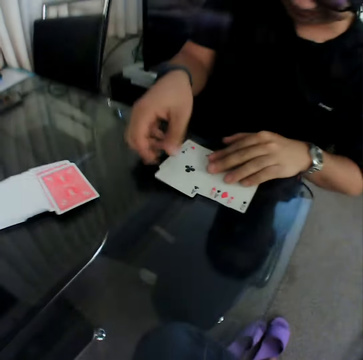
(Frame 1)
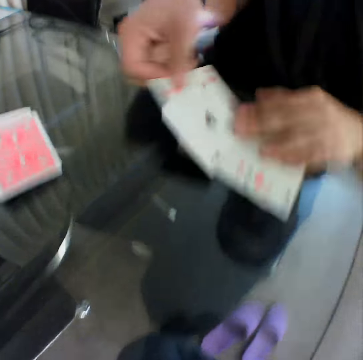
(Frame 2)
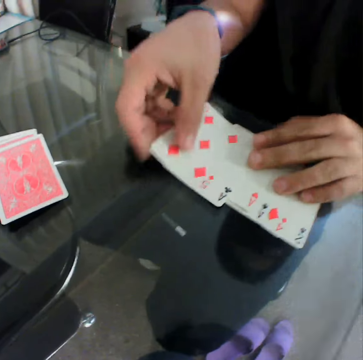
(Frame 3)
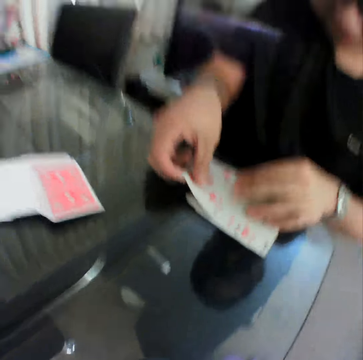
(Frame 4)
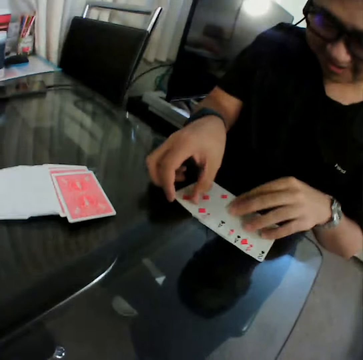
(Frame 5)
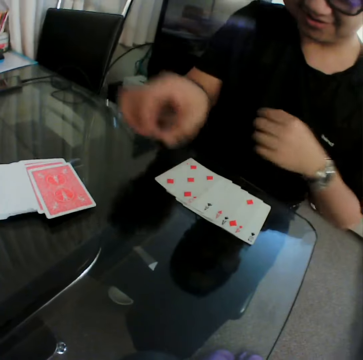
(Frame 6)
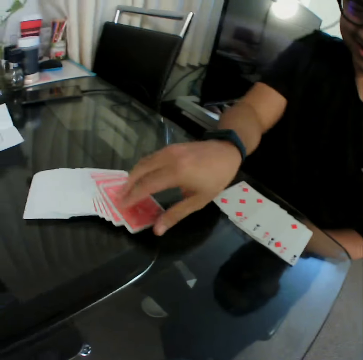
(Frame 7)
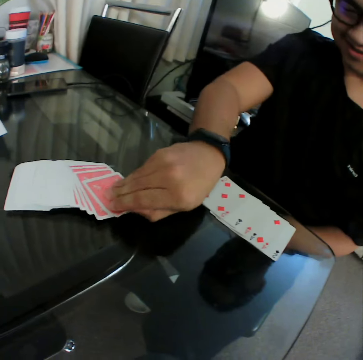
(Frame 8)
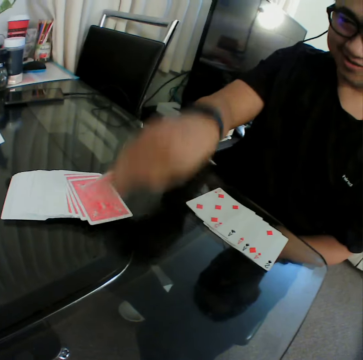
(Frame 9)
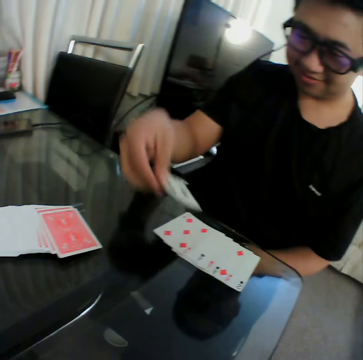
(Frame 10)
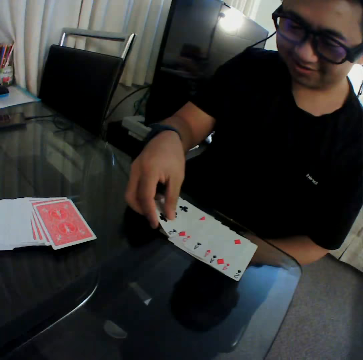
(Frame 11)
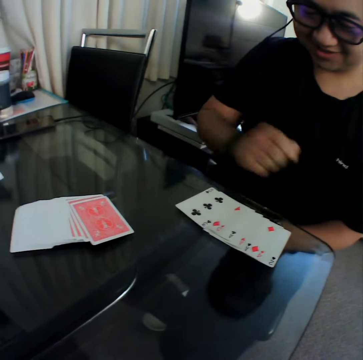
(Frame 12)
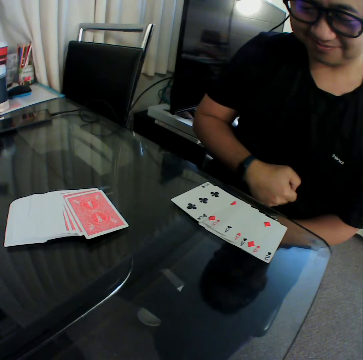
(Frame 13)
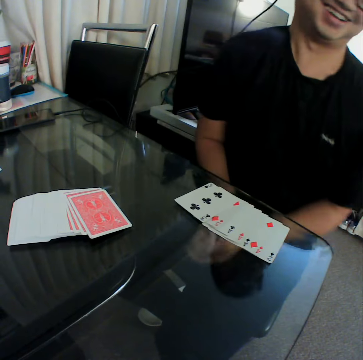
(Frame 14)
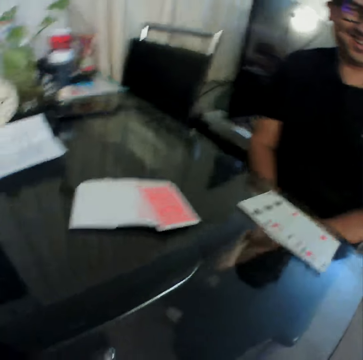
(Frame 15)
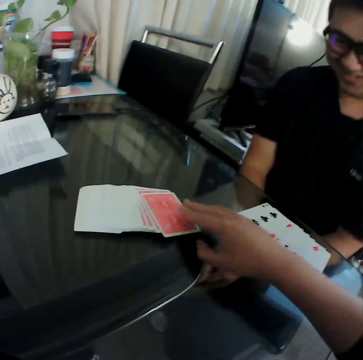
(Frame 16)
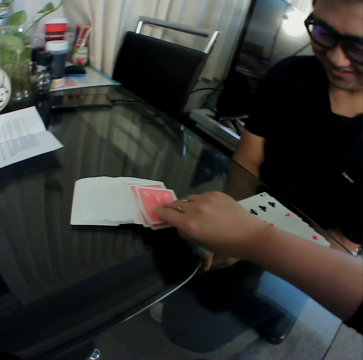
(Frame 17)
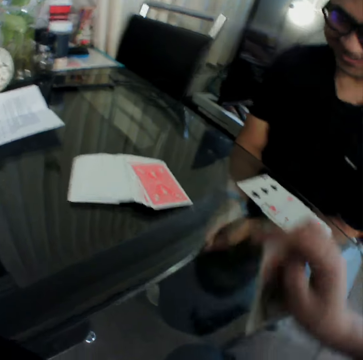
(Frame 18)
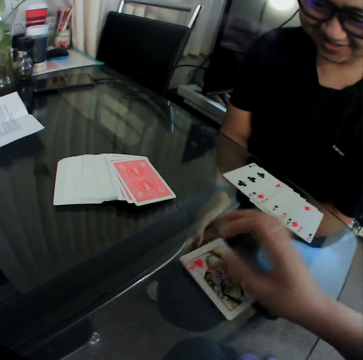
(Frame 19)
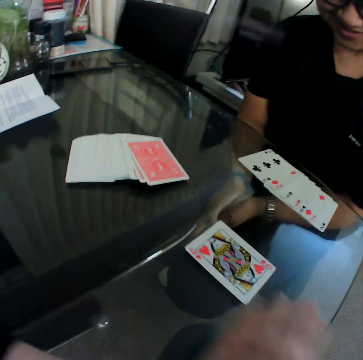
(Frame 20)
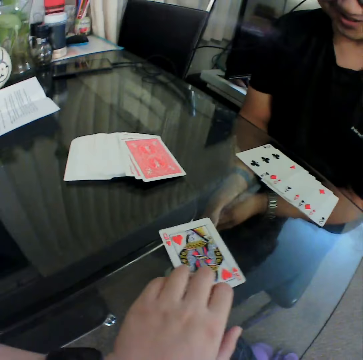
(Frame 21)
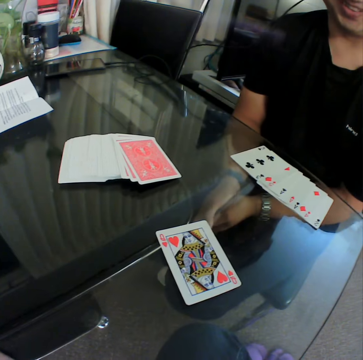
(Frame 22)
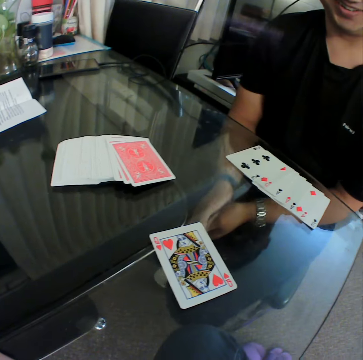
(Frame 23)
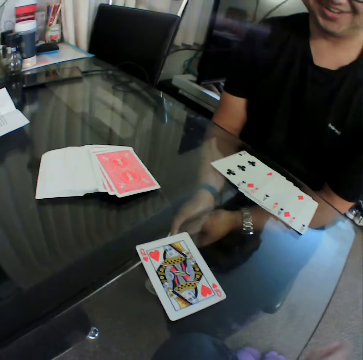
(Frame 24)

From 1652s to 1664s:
A man places the card in his right hand on the table. He arranges the cards on the table with his hands. He pulls a card and puts the card on a card. He pulls his hands off the cards. He picks a card from the deck of cards on the table with his right hand. He checks the card. He places the card in his right hand on the table. He pulls his hands off the cards. The camera wearer picks a card from the deck of cards on the table with his right hand. They place the card in his right hand on the table. They move the cards on the table with his left hand. They hold the card and pull her hand off the card.

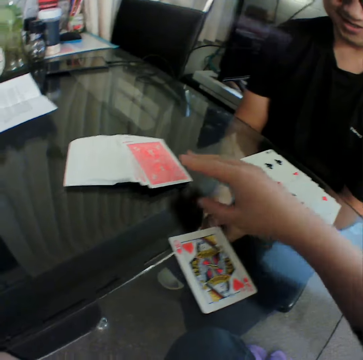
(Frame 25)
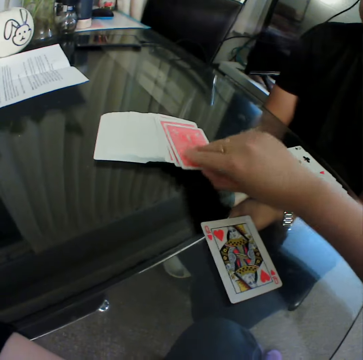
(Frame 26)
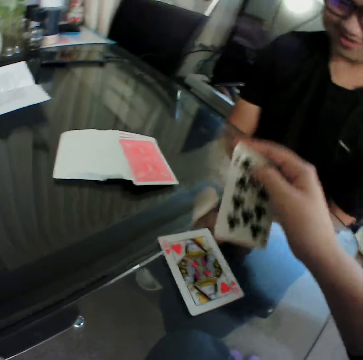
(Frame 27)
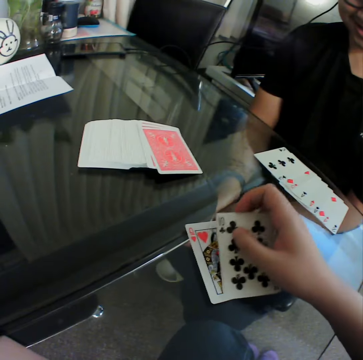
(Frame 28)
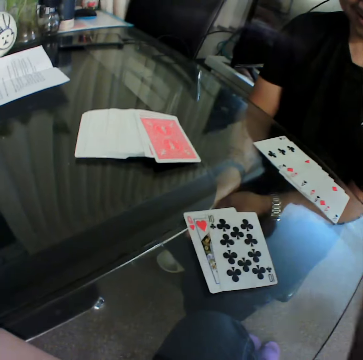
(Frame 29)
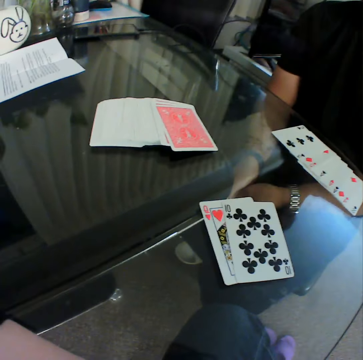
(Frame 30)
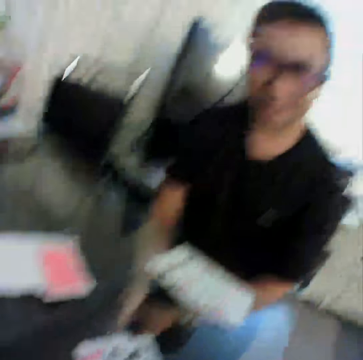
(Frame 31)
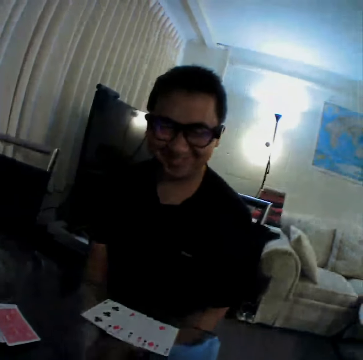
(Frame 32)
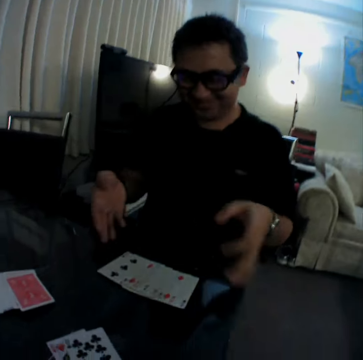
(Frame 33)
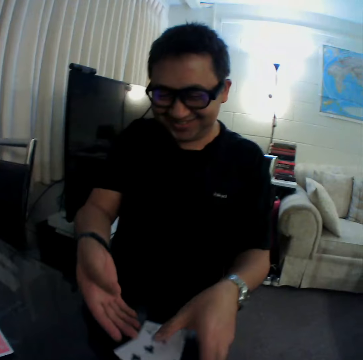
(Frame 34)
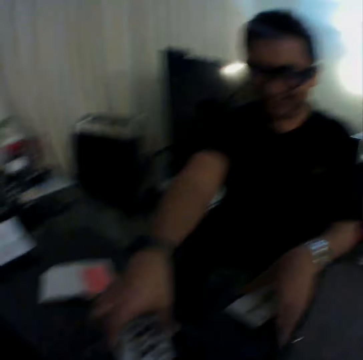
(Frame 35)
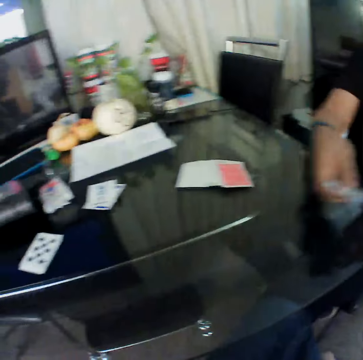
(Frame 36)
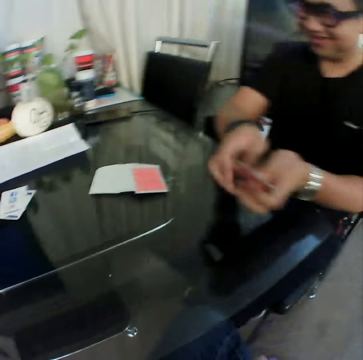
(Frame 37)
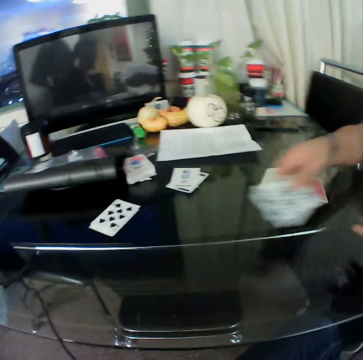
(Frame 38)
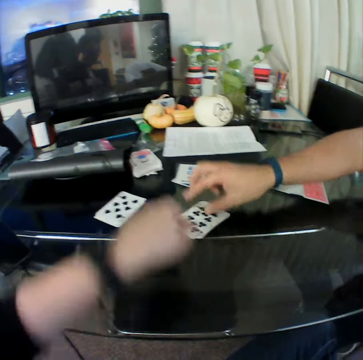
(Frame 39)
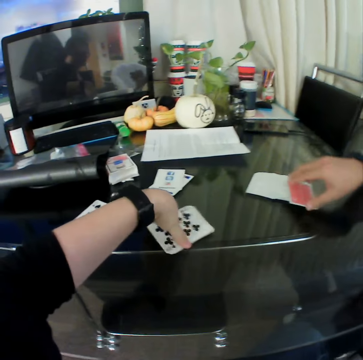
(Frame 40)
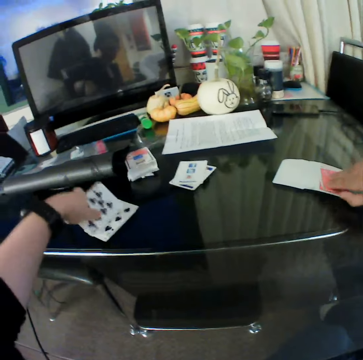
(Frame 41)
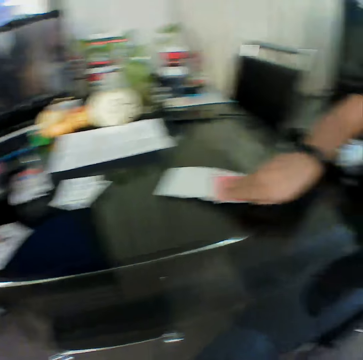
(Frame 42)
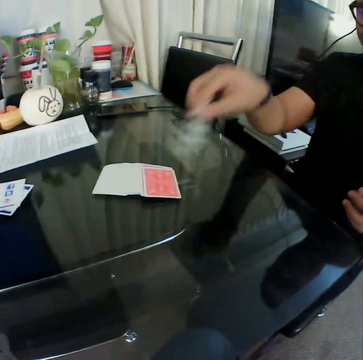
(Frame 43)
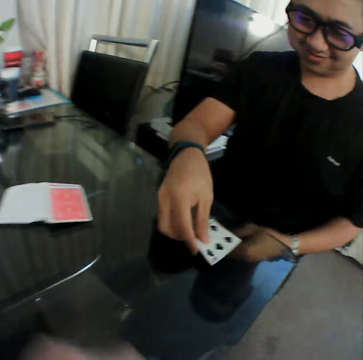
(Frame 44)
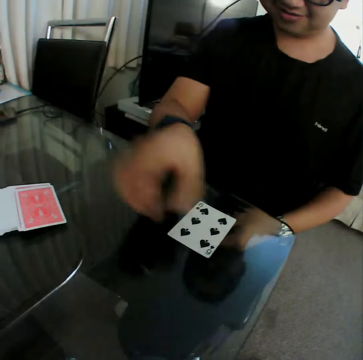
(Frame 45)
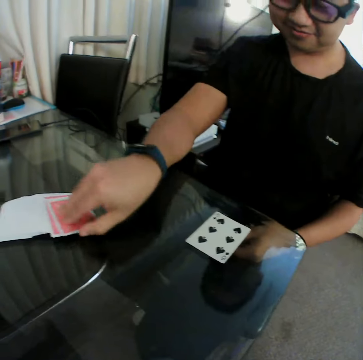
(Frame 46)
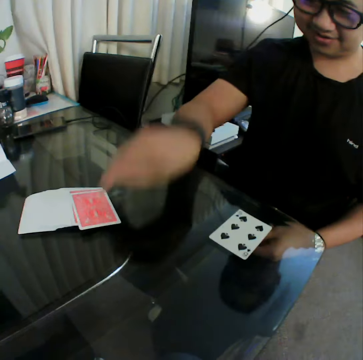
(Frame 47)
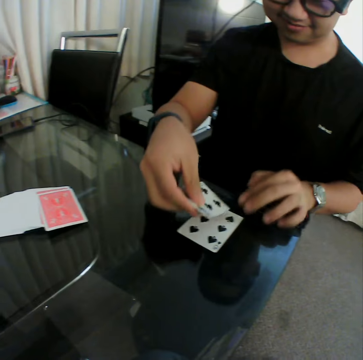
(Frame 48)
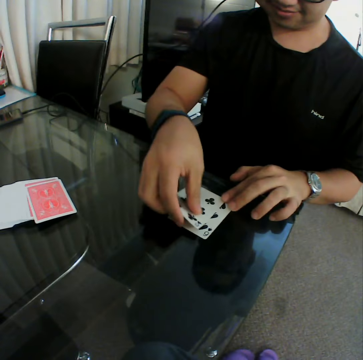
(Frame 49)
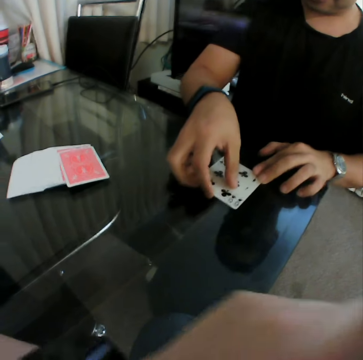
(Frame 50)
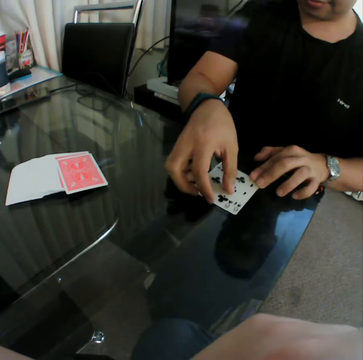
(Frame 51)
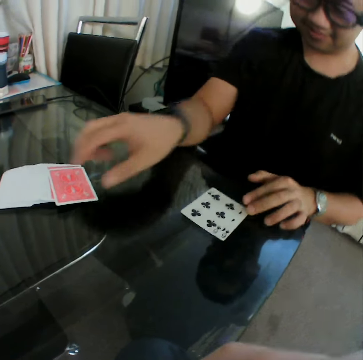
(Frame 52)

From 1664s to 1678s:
The camera wearer picks a card from the deck of cards on the table with his right hand. He checks the card. He places the card in his right hand on the table. A man laughs. The man gathers the cards on the table with his hands. He places the cards in his right hand on the table. The camera wearer picks cards from the table with his left hand. He places the card in his left hand on the table. The man picks a card from the deck of cards on the table with his right hand. He places the card in his right hand on the table. He picks a card from the deck of cards on the table with his right hand. He places the card in his right hand on the table.

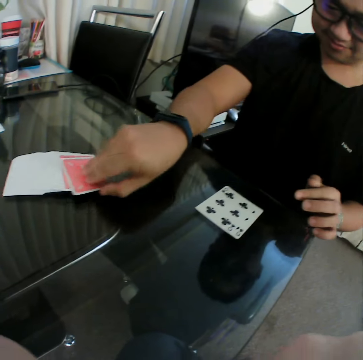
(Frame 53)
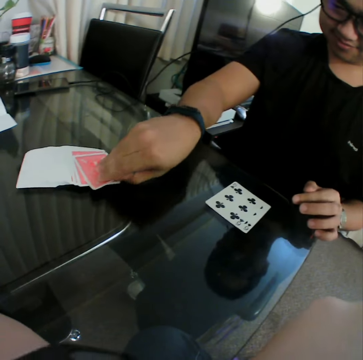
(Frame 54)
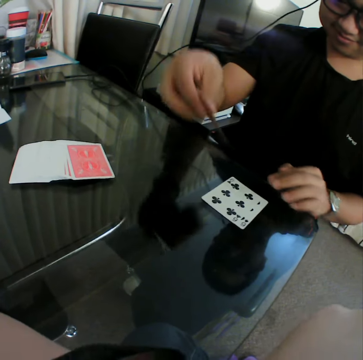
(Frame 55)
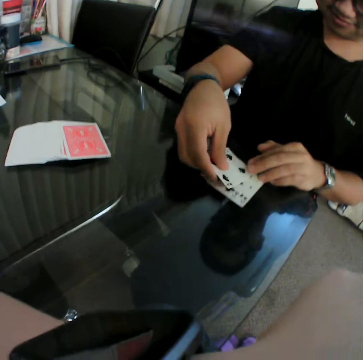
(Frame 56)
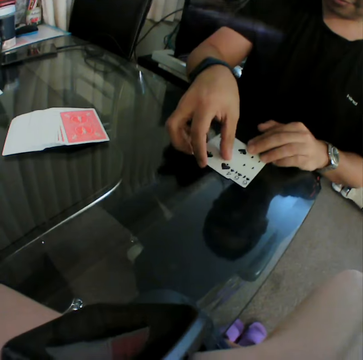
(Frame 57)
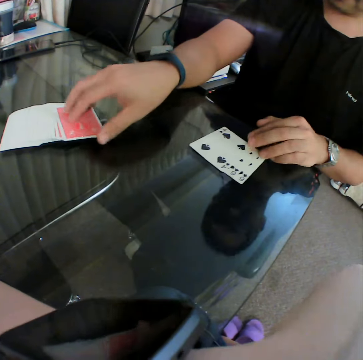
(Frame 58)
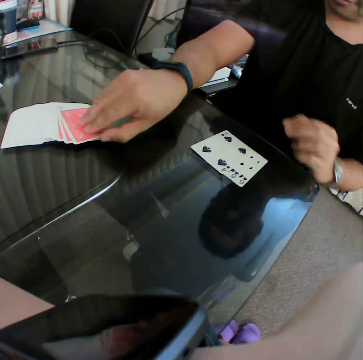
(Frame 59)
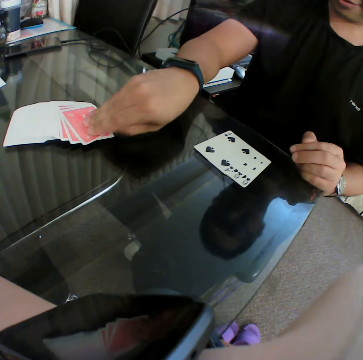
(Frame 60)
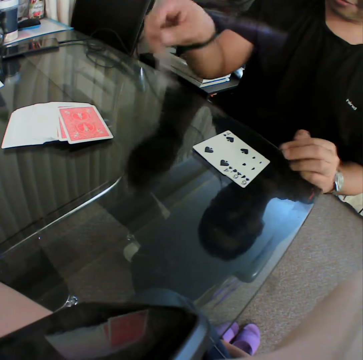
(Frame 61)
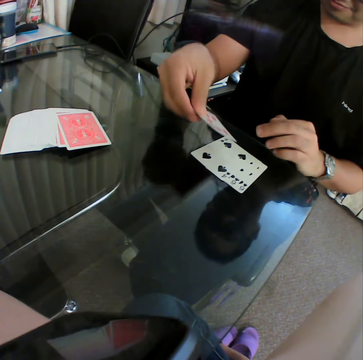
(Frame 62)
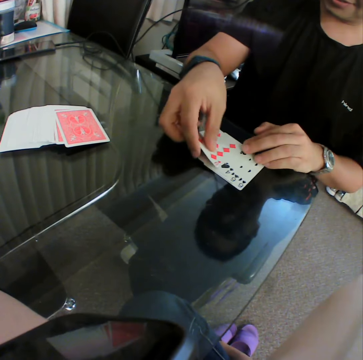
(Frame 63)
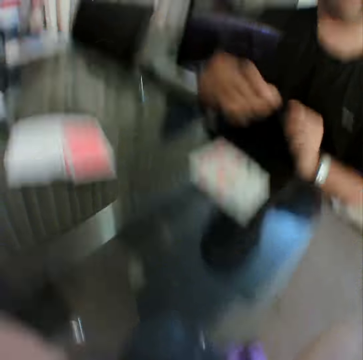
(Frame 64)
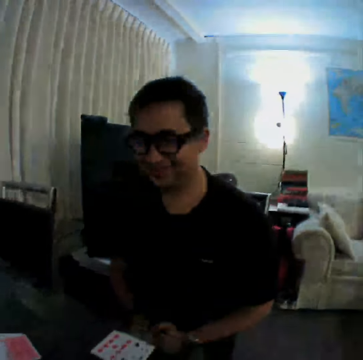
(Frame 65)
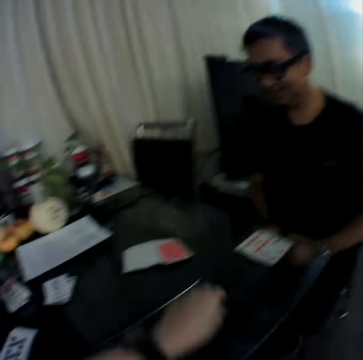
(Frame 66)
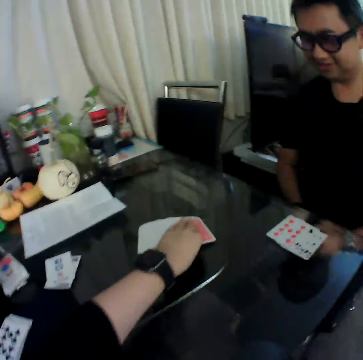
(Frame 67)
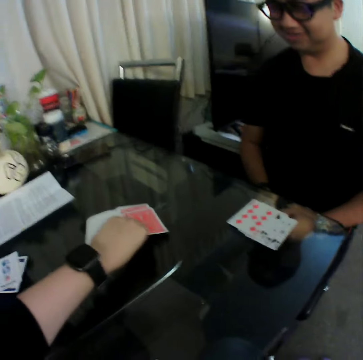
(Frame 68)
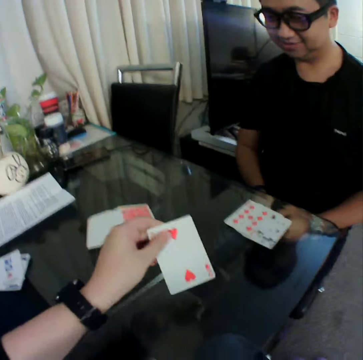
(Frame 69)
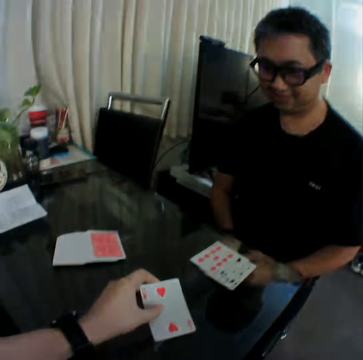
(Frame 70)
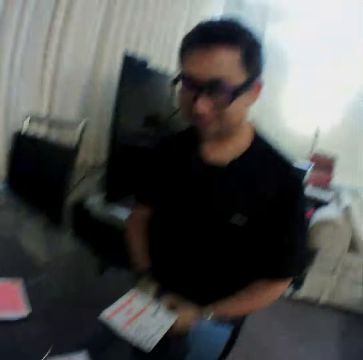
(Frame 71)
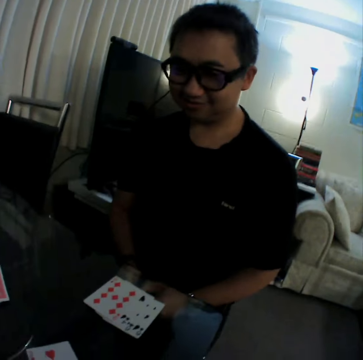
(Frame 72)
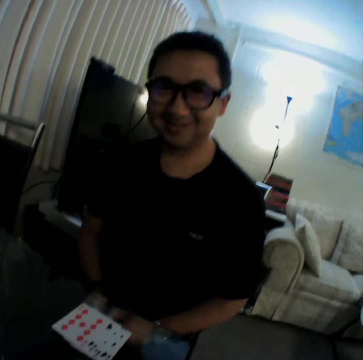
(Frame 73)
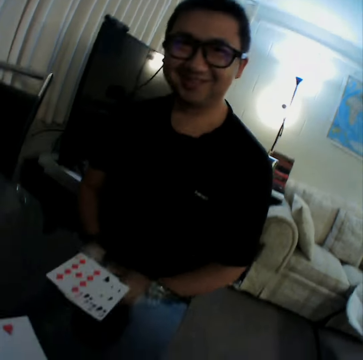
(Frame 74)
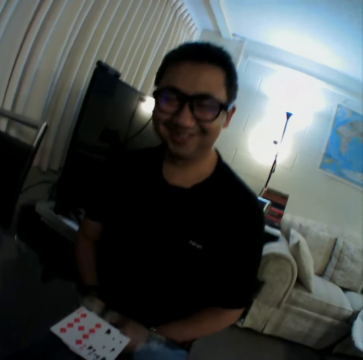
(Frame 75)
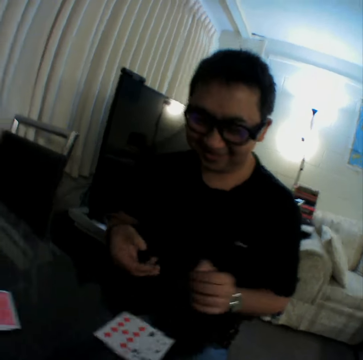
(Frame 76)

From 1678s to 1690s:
A man picks a card from the deck of cards on the table with his right hand. He checks the card. He places the card in his right hand on the table. He picks a card from the deck of cards on the table with his right hand. He checks the card. He places the card in his right hand on the table. He laughs. The camera wearer picks a card from the deck of cards on the table with his left hand. He checks the card. He places the card in his left hand on the table. The man laughs.
